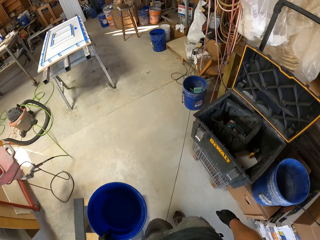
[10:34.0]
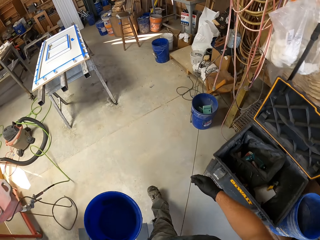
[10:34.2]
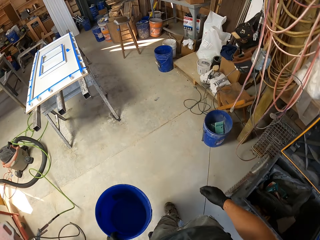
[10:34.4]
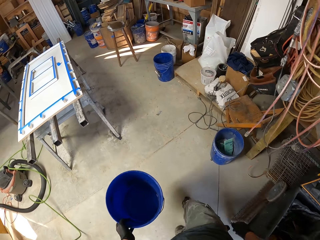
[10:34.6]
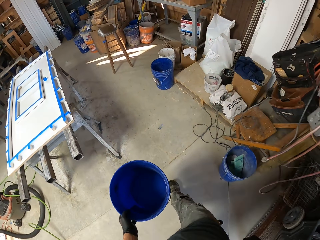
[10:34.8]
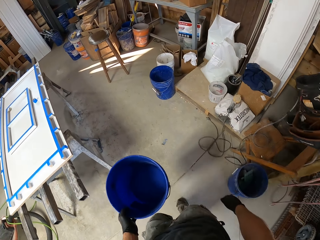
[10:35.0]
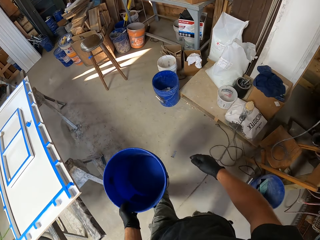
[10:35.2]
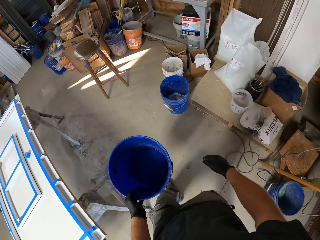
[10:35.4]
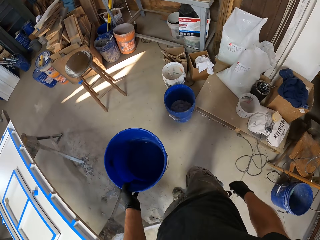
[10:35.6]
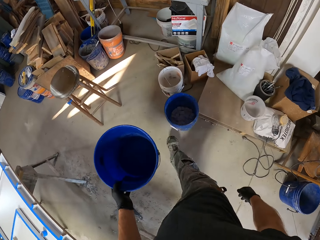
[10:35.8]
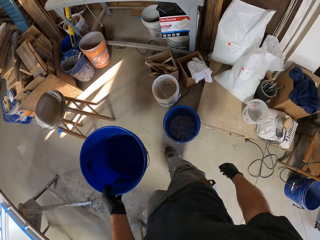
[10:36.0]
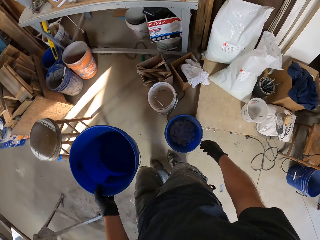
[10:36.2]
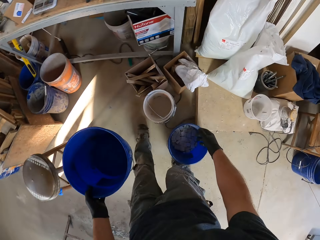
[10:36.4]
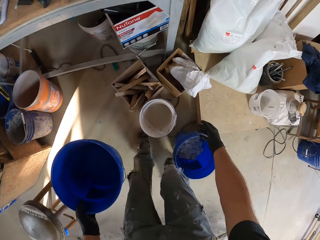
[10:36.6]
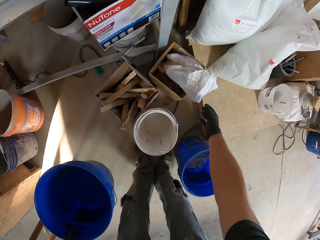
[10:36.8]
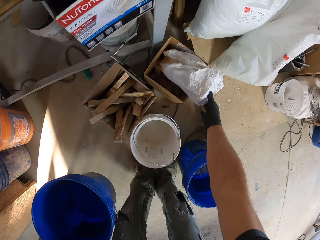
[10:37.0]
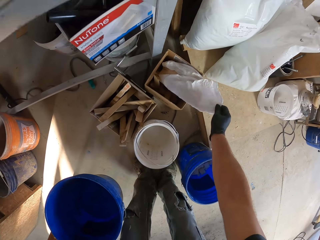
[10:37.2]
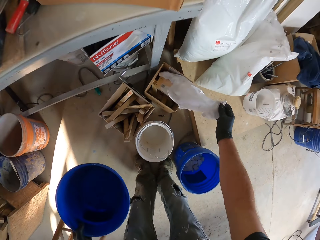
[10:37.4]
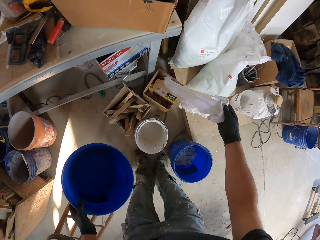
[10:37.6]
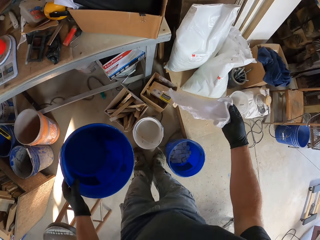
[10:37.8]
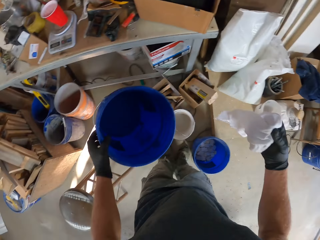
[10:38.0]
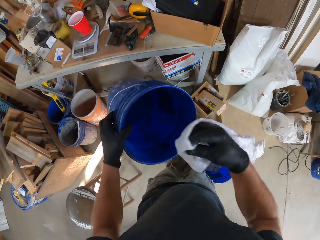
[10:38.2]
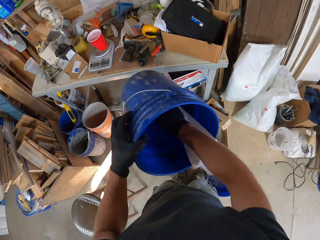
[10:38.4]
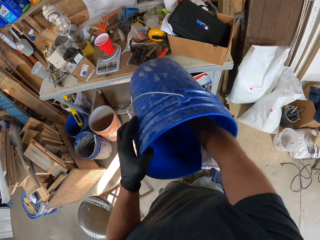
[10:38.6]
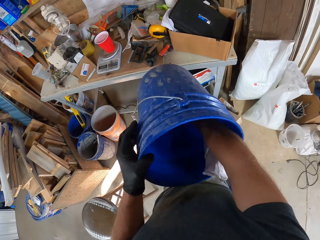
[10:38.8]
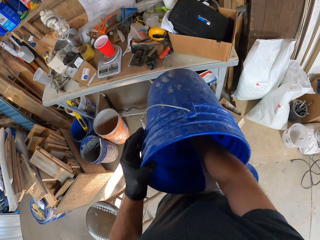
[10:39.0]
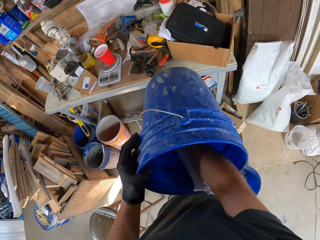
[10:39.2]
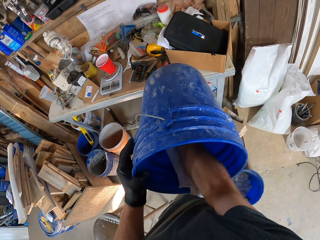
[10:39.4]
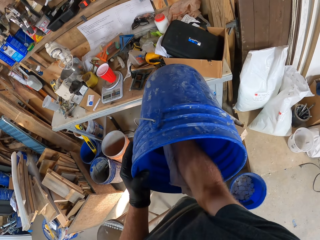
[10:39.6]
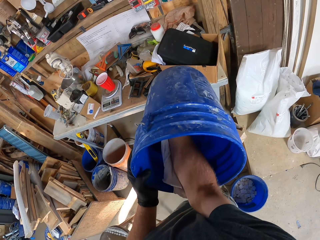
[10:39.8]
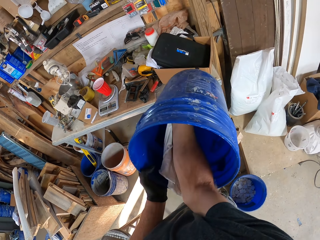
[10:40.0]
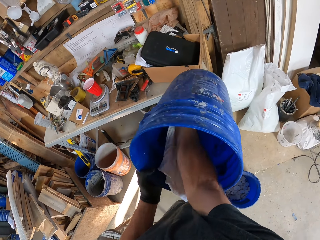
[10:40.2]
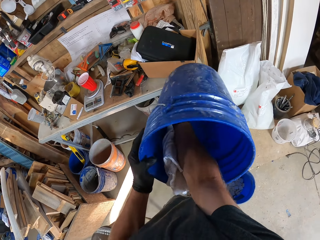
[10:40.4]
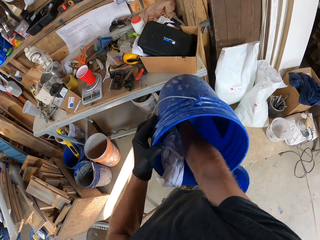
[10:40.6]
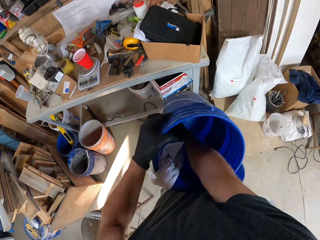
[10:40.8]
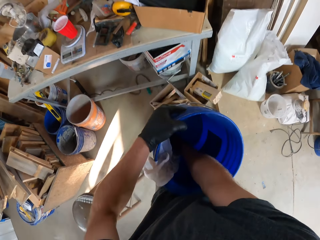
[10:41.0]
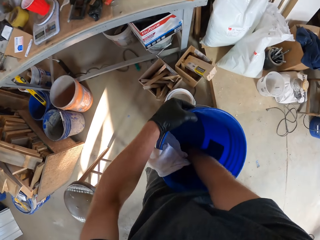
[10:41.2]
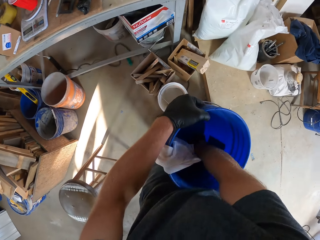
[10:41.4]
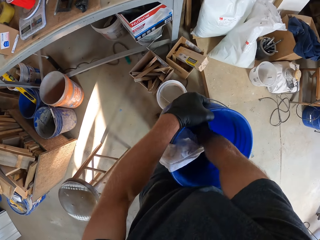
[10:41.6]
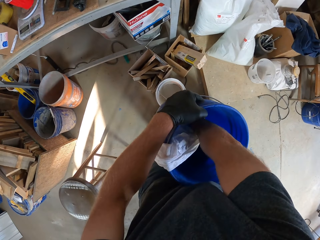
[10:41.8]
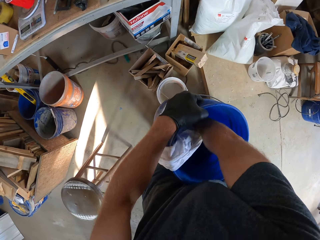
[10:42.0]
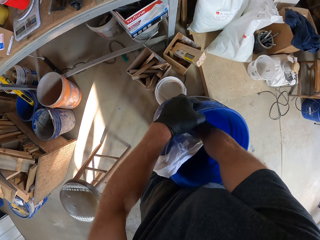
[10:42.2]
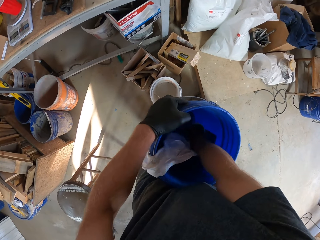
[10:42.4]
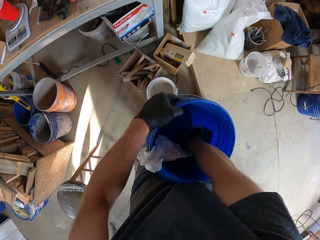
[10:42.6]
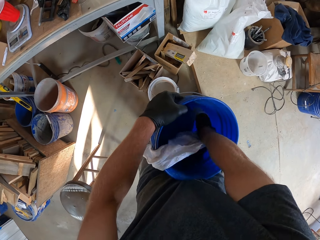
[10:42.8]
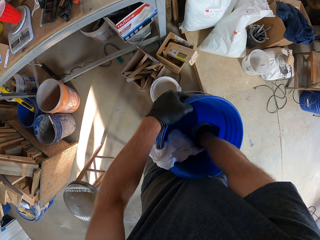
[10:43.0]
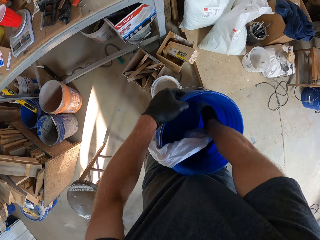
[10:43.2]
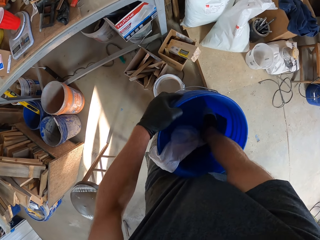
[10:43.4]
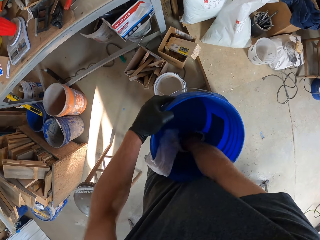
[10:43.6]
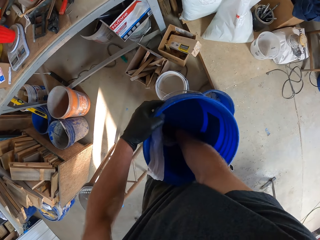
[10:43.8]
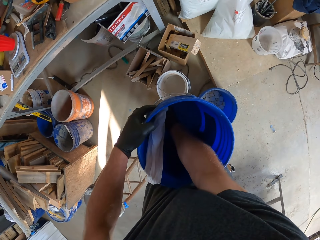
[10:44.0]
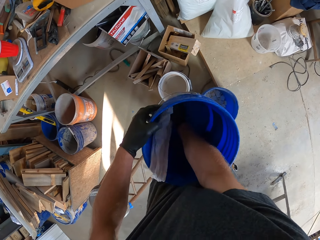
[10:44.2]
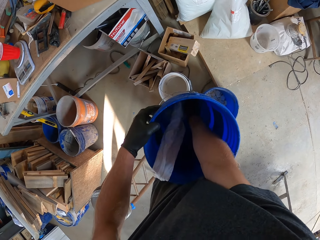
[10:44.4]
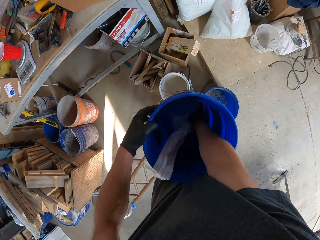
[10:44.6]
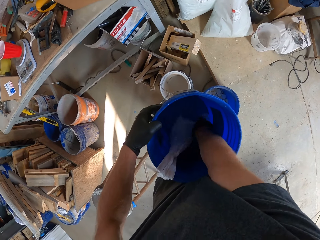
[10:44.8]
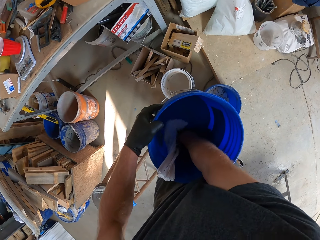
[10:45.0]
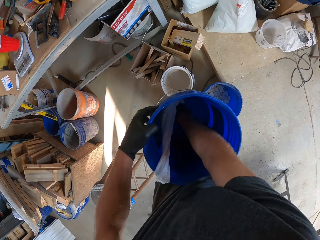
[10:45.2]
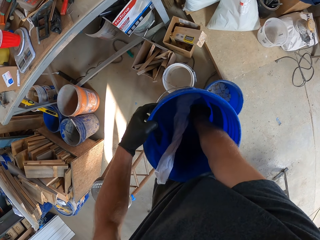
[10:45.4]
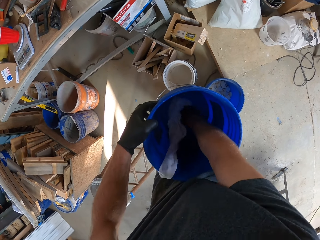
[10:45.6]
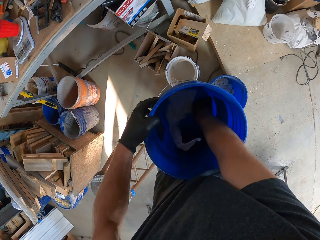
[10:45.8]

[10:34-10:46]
The camera wearer picks a rag. They wipe inside the bucket. They dry the bucket.

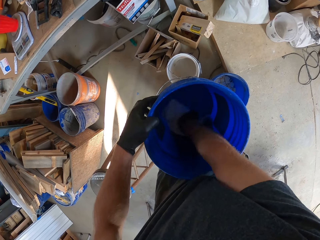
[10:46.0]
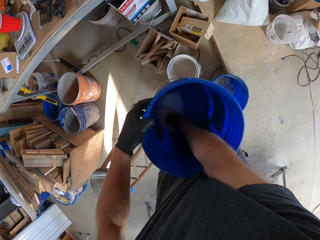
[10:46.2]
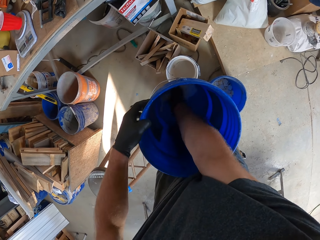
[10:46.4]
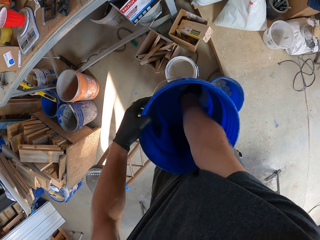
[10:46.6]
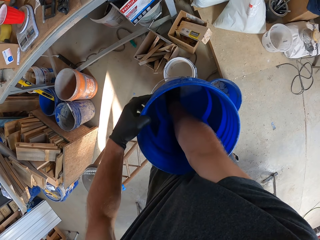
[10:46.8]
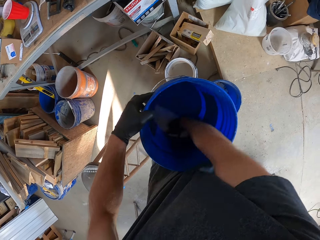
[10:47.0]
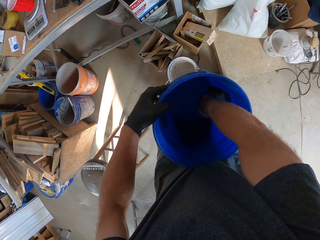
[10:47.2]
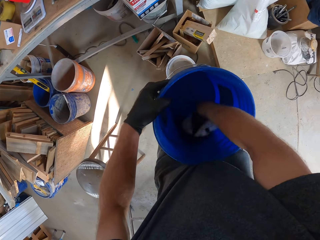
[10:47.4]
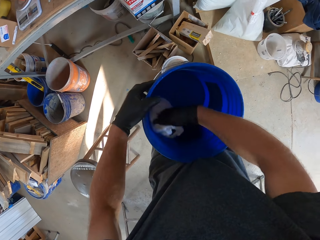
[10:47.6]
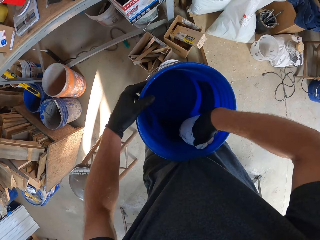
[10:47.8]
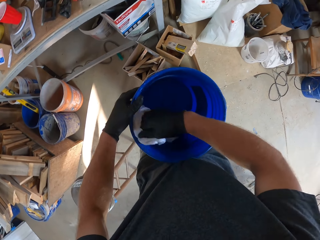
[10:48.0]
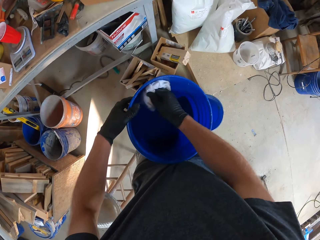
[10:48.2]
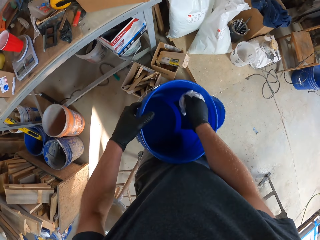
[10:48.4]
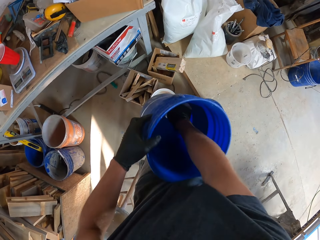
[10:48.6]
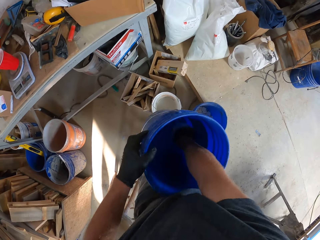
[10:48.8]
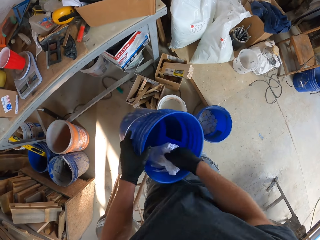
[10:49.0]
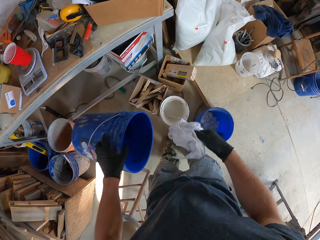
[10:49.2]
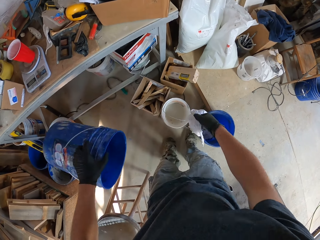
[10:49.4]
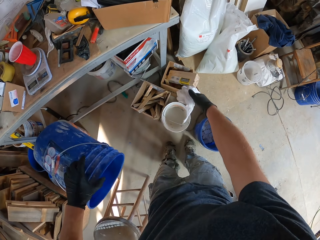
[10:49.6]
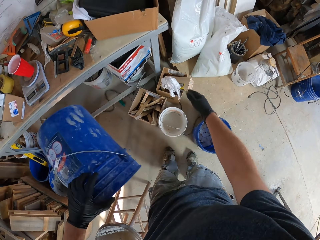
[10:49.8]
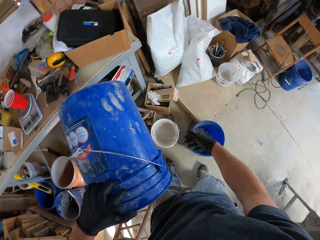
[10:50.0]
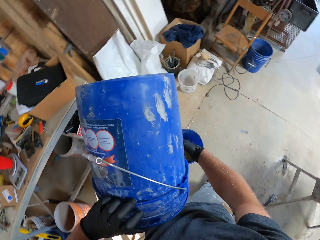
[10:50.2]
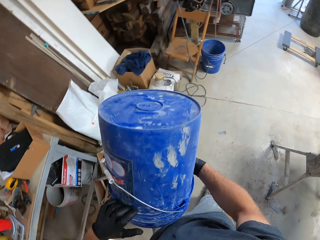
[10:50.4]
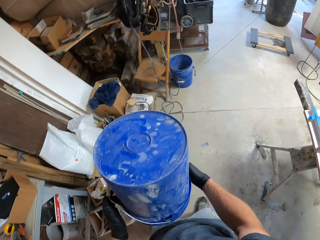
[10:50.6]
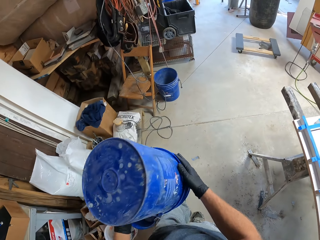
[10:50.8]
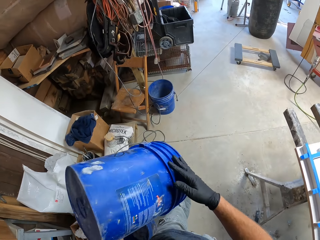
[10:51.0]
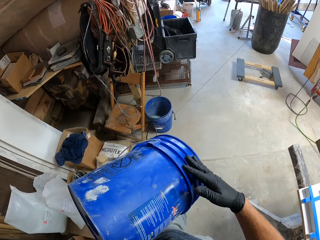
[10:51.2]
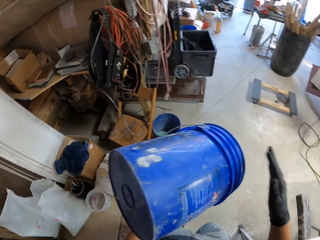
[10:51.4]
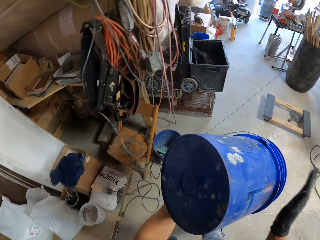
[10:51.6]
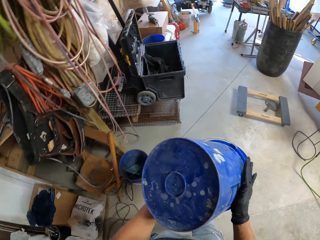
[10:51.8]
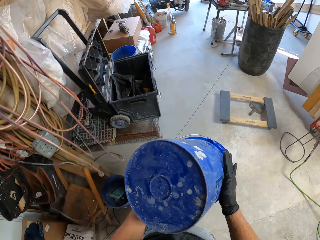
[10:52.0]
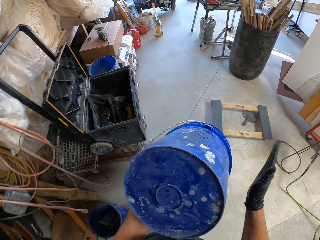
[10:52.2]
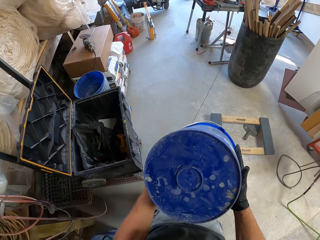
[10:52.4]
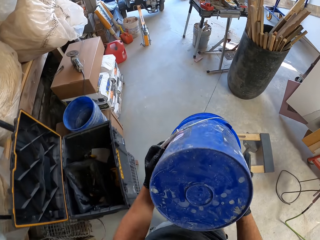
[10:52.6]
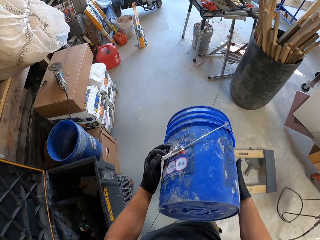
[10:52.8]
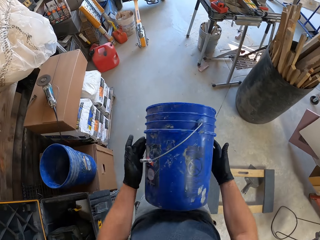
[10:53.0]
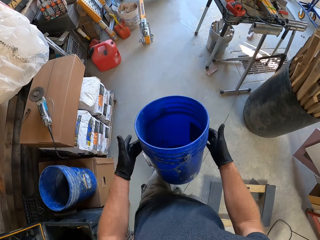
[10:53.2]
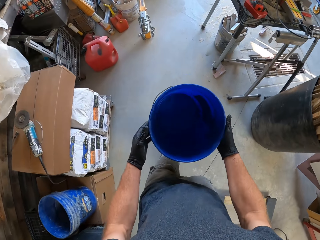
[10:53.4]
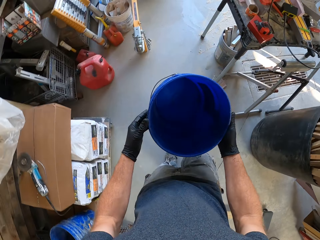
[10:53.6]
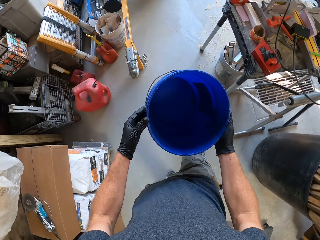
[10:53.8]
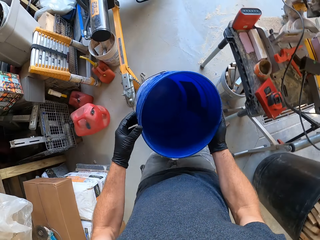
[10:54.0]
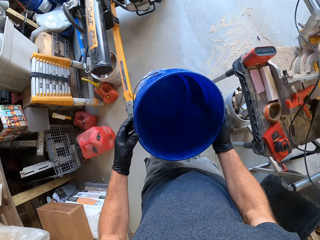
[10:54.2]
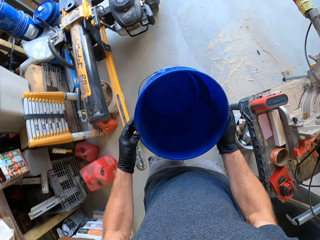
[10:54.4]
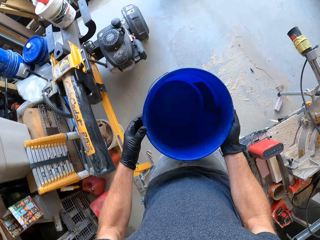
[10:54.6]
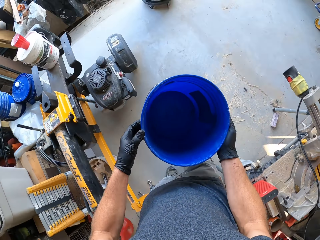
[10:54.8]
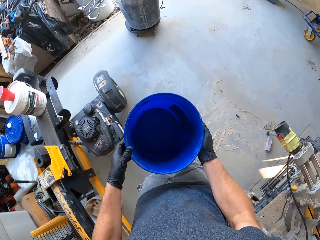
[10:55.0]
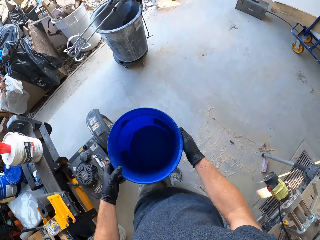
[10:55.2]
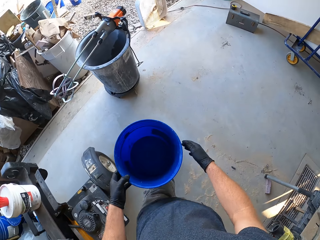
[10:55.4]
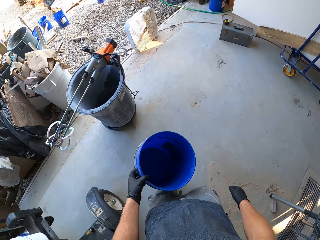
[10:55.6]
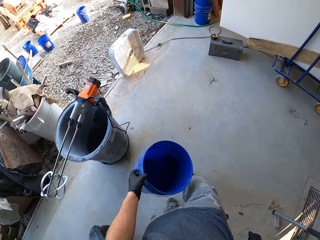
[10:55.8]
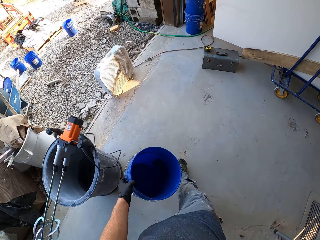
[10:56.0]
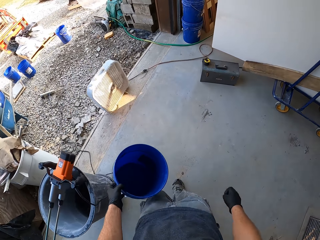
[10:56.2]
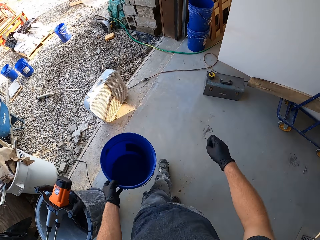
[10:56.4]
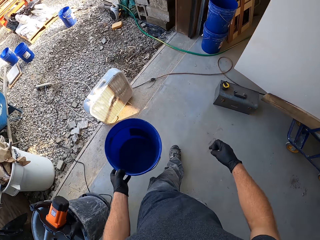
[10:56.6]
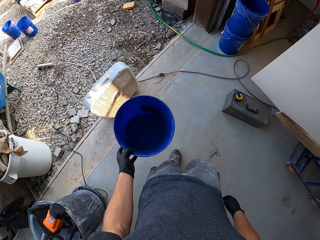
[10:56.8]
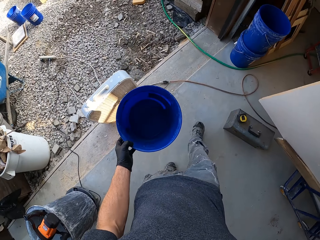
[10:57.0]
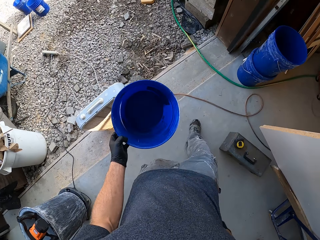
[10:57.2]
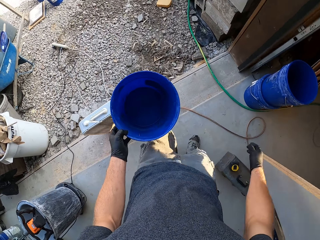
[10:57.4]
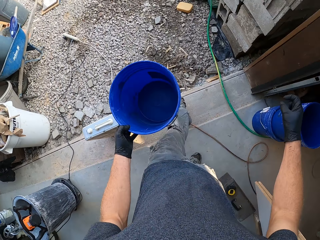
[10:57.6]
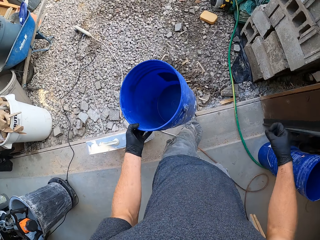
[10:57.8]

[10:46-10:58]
The camera wearer drops the rag. They empty the bucket and shake the bucket. They walk out of the garage.
